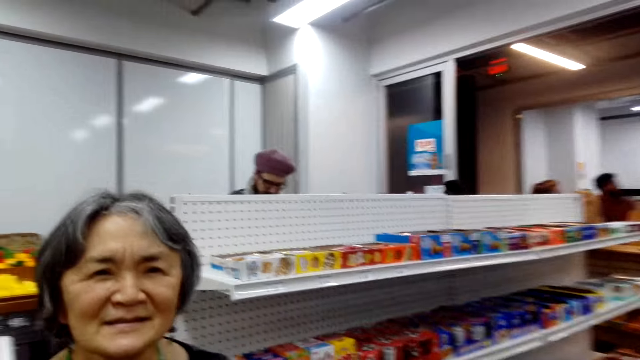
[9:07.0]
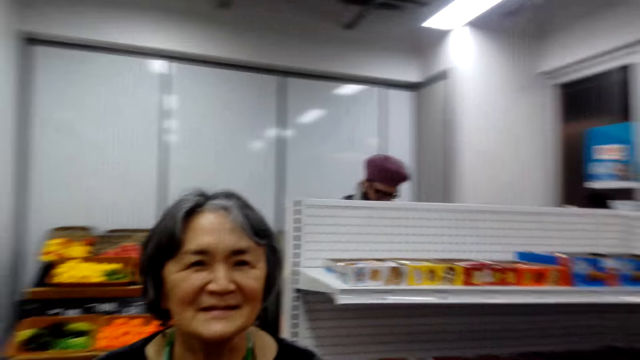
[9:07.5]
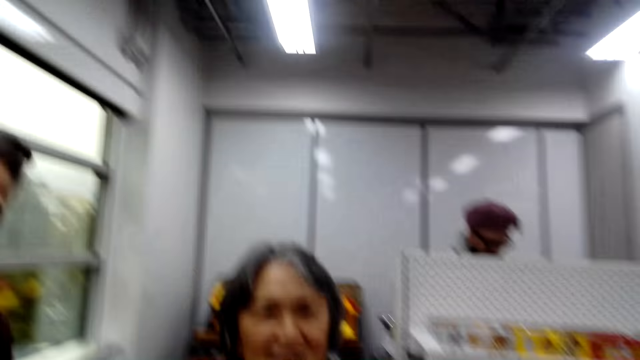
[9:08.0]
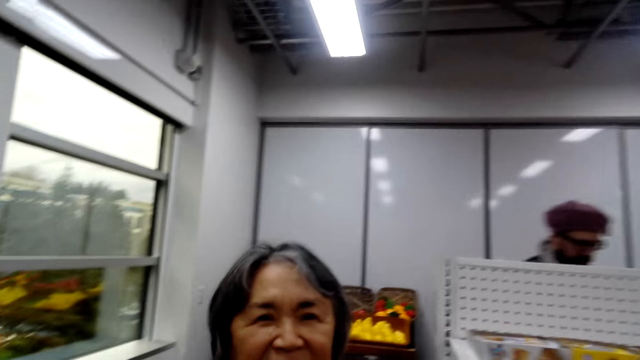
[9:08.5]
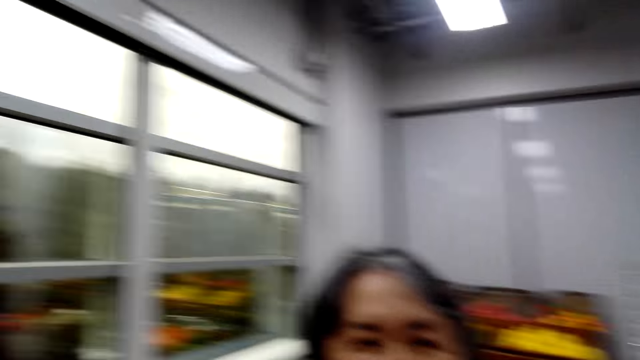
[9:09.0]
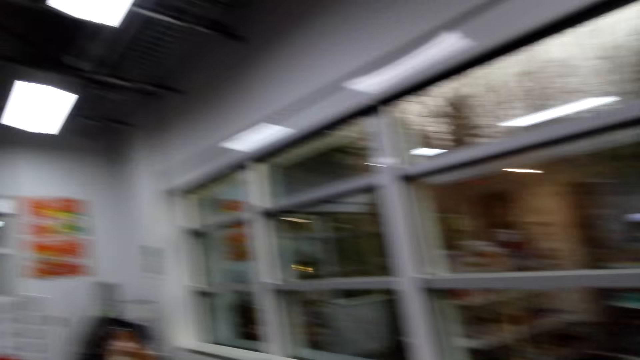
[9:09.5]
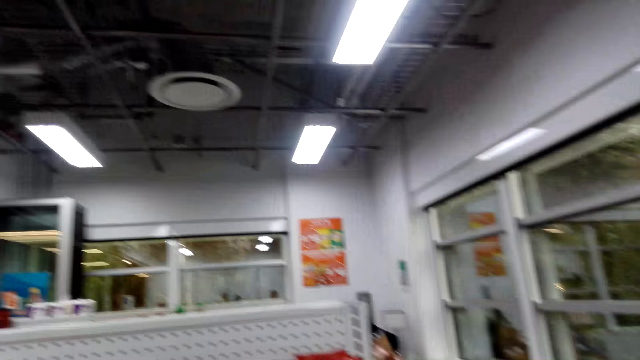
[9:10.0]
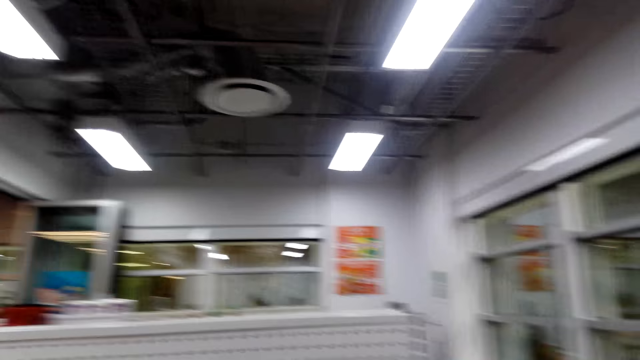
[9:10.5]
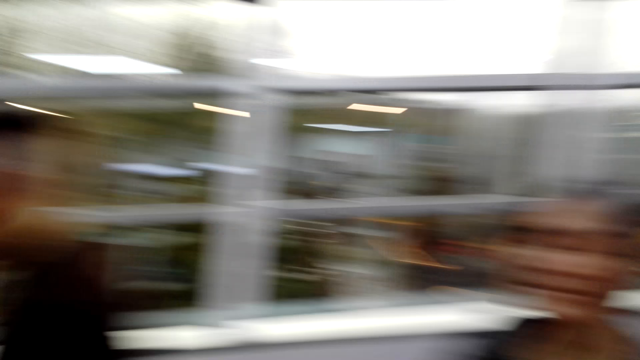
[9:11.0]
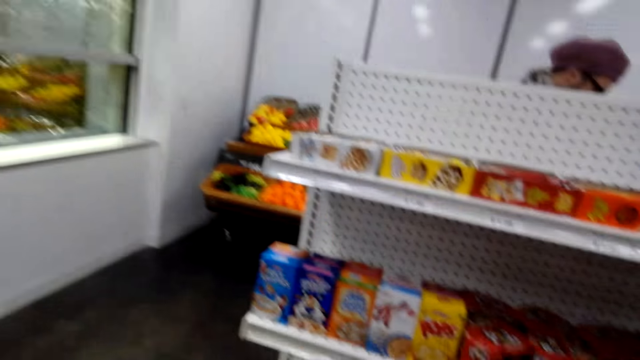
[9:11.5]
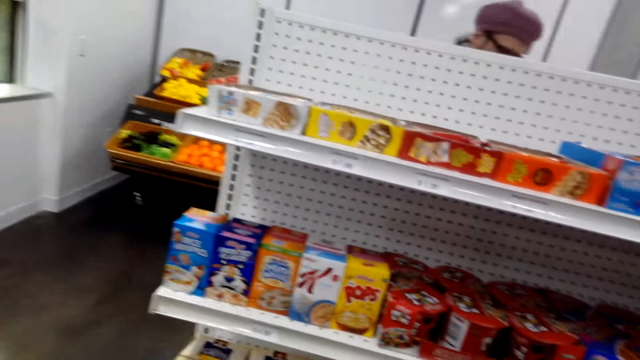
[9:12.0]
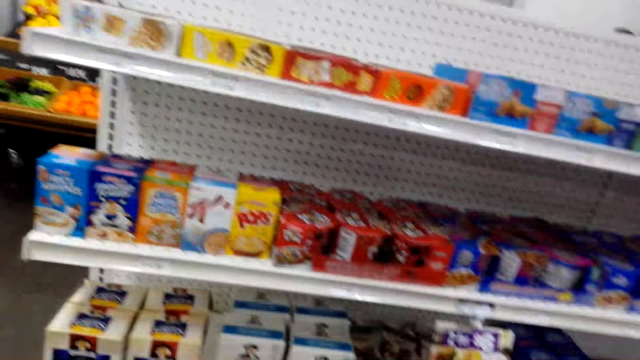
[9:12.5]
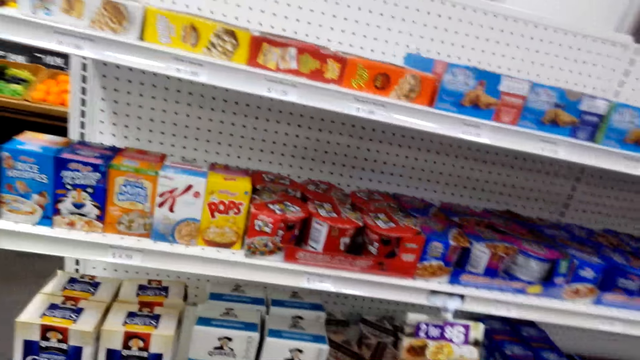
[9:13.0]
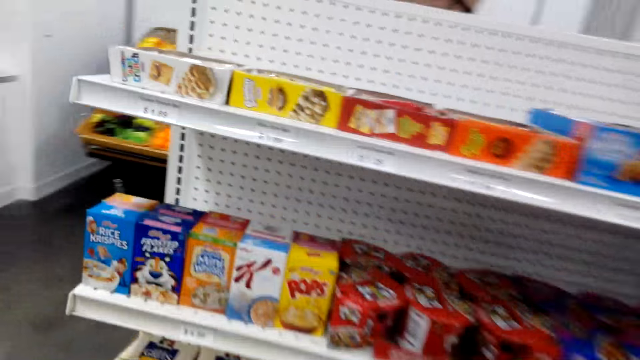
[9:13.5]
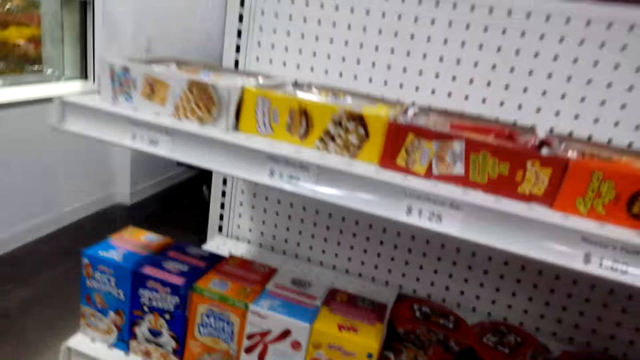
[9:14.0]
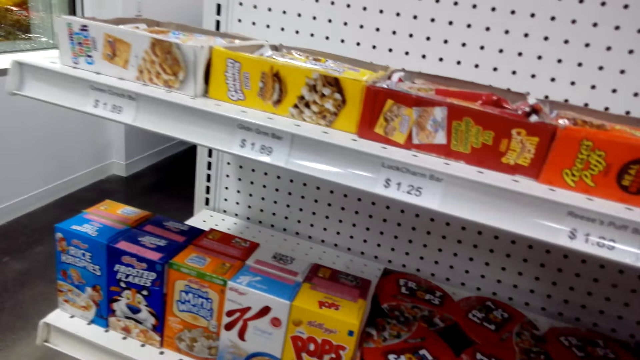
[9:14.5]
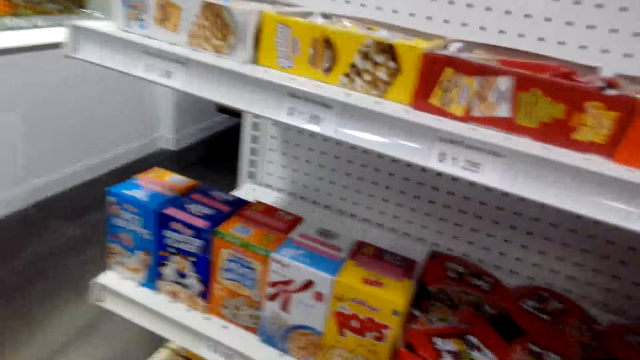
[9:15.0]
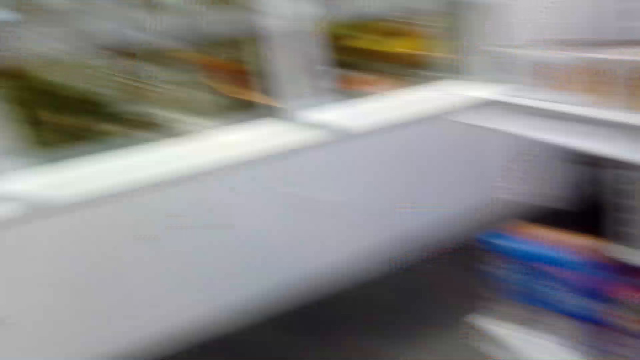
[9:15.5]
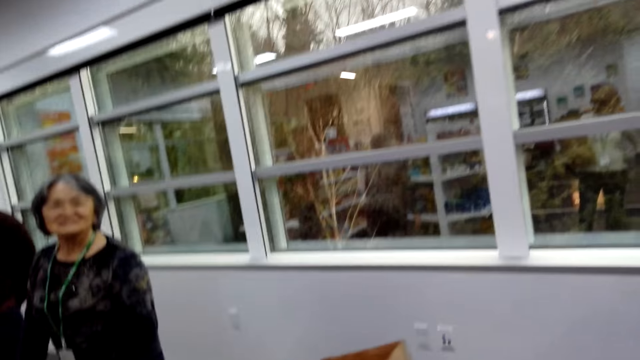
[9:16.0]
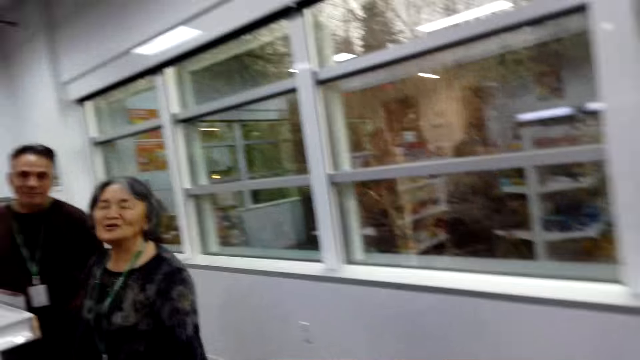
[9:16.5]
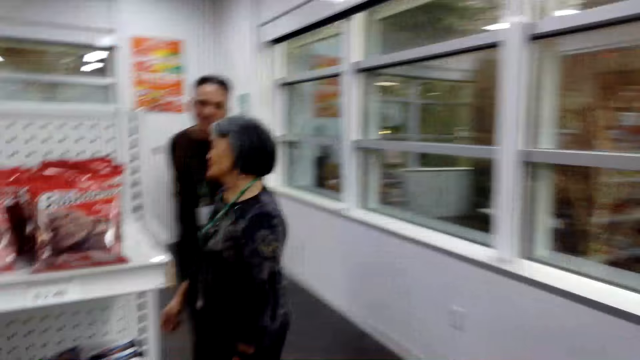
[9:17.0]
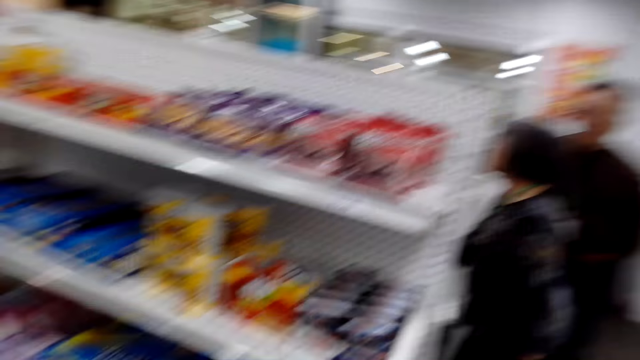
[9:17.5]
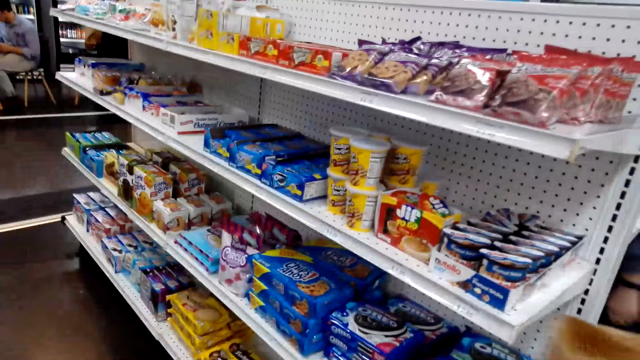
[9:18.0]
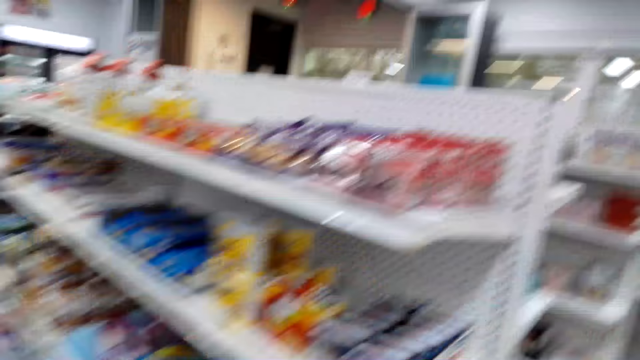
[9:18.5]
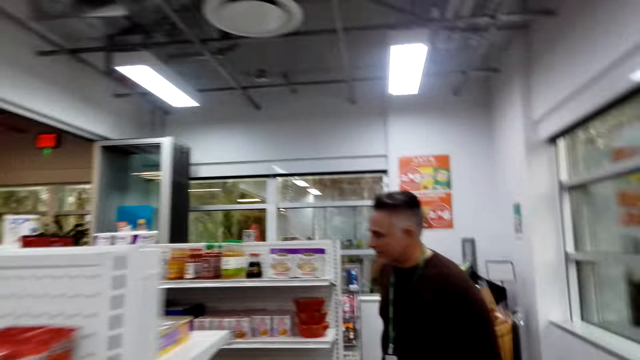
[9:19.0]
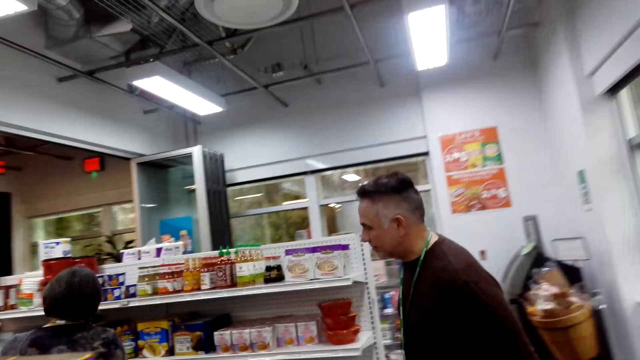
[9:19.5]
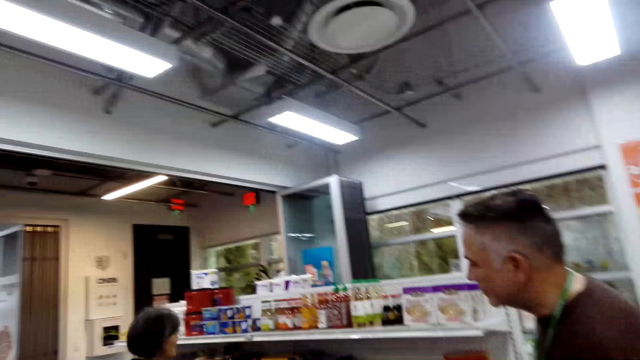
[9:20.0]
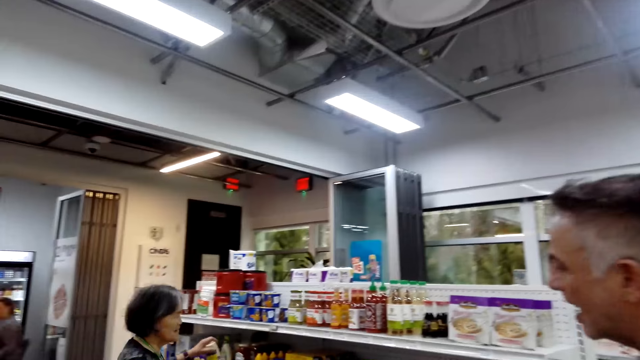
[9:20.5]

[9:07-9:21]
The camera wearer walks around the room.

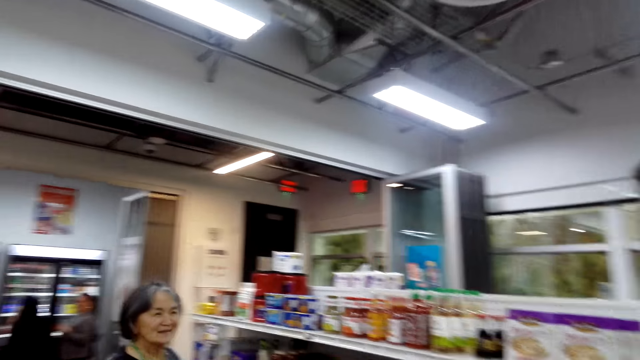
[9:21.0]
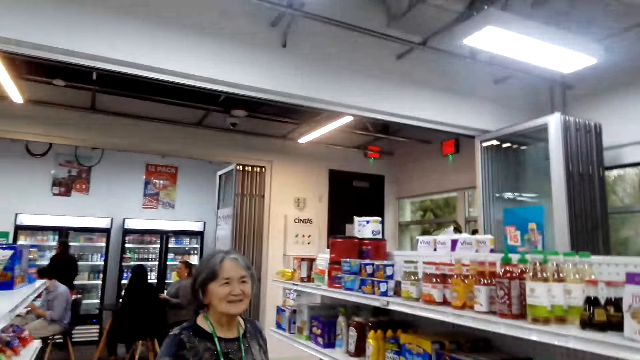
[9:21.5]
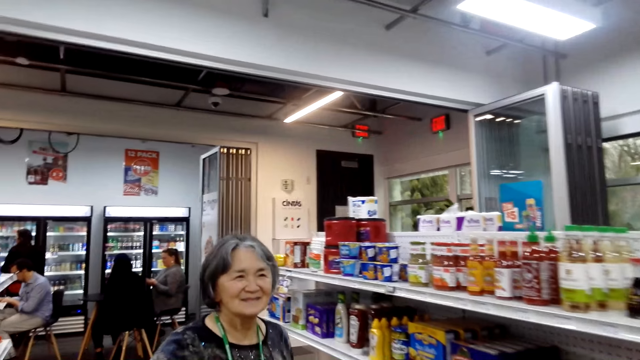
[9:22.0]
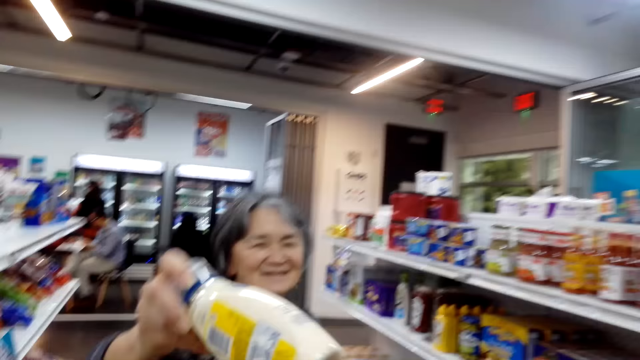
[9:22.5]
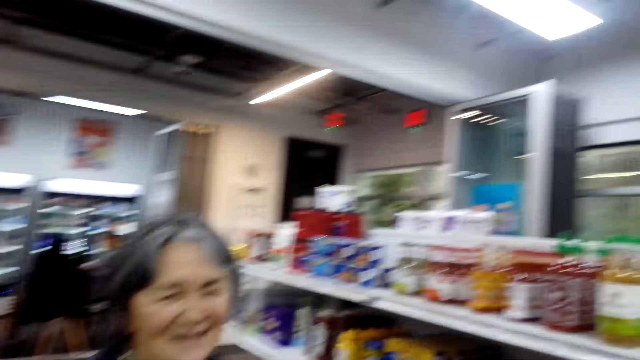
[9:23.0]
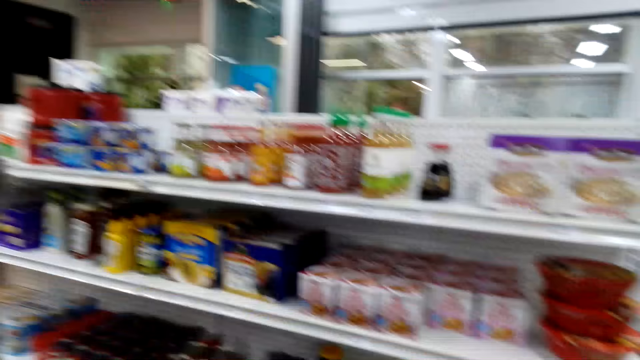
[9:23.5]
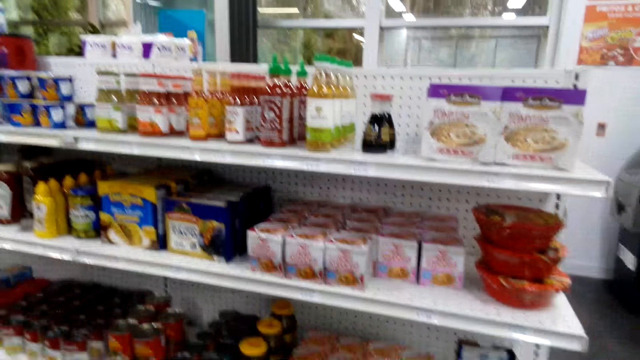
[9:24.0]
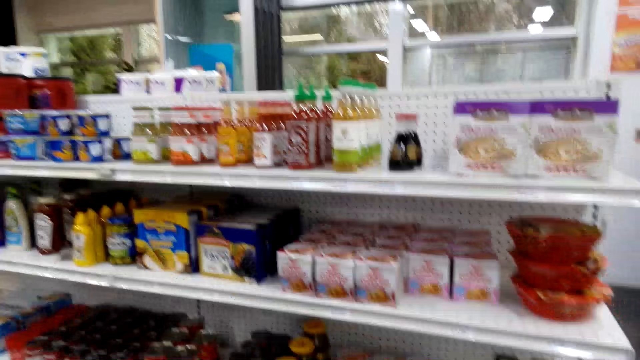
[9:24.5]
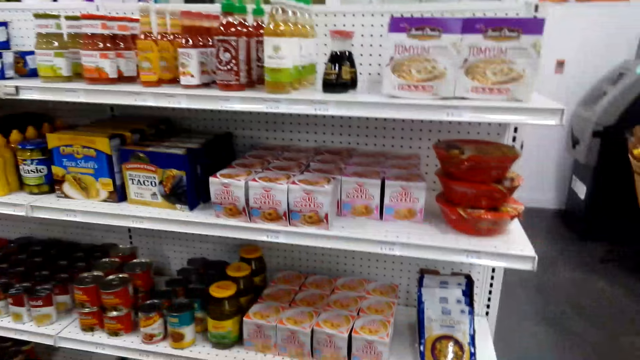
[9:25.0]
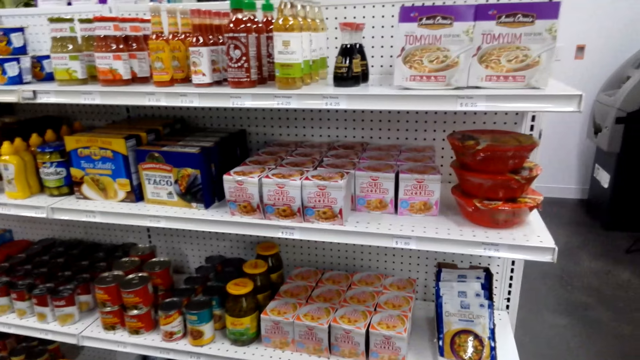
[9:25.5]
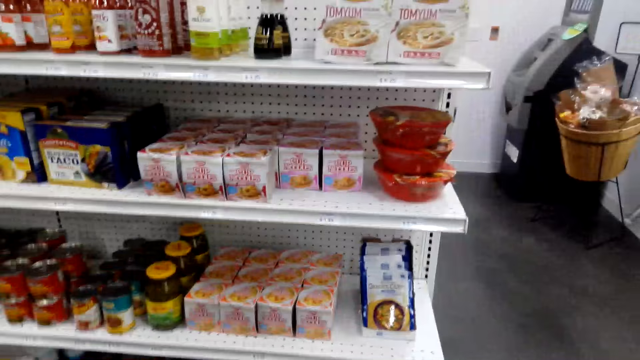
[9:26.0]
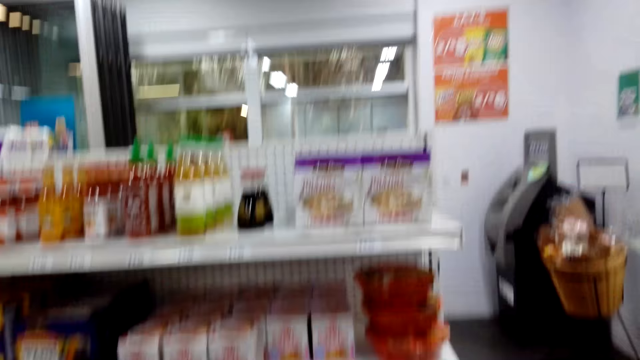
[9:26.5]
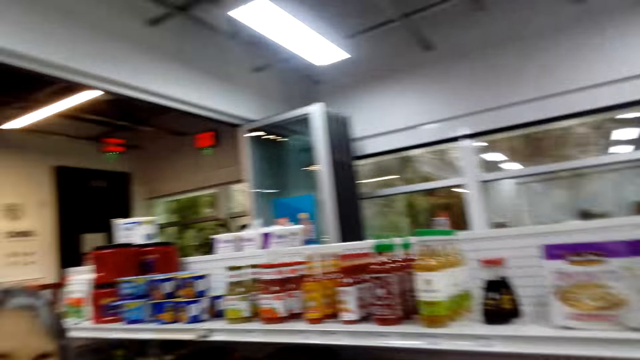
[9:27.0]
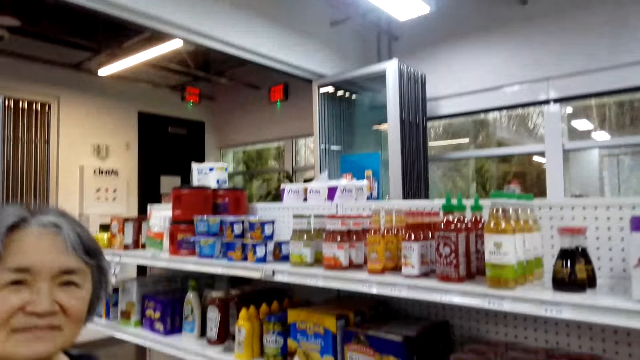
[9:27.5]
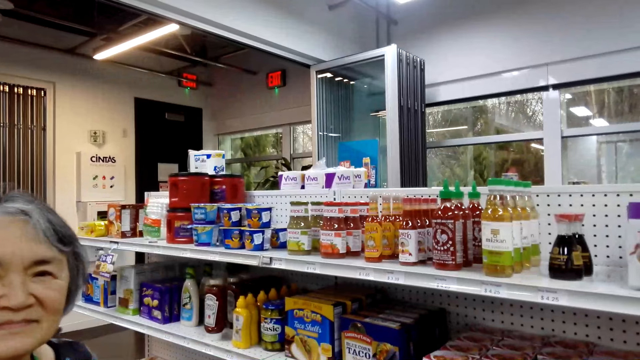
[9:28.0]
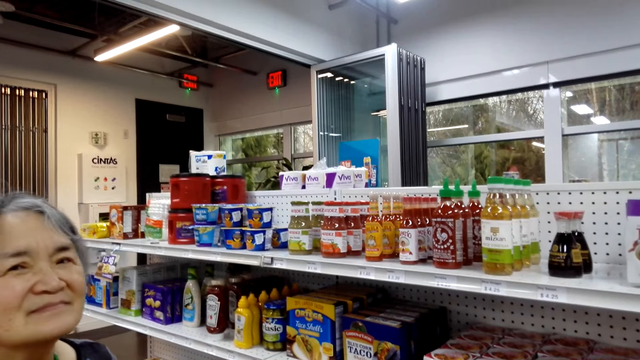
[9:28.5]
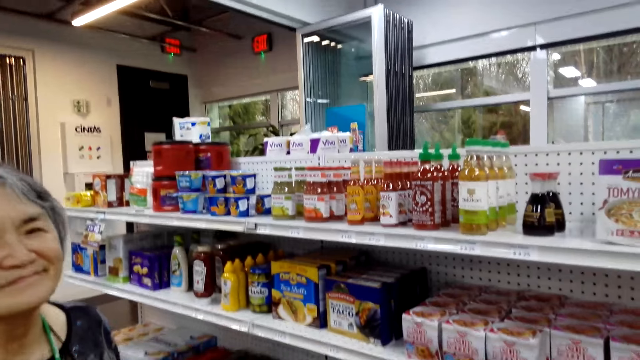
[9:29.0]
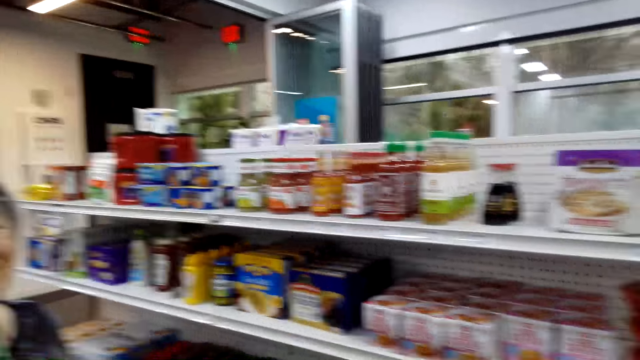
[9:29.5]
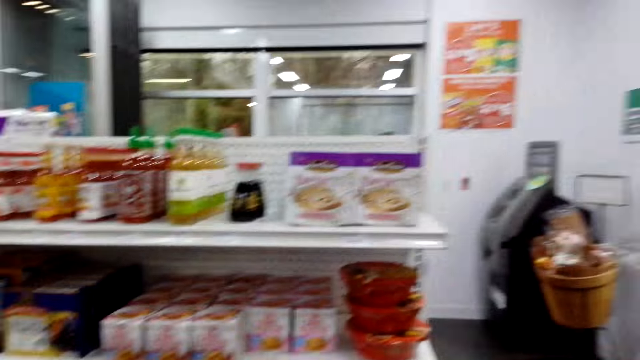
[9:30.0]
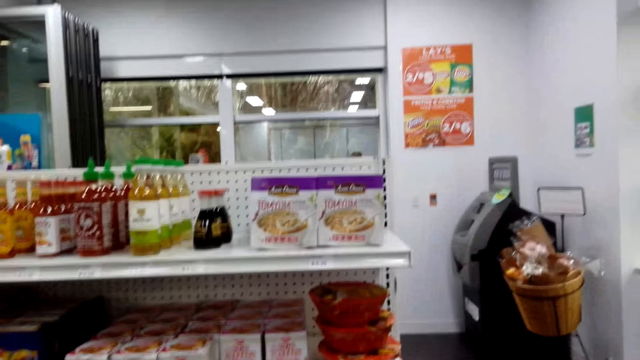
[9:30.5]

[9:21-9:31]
A woman picks a bottle. The camera wearer turns around the room.
